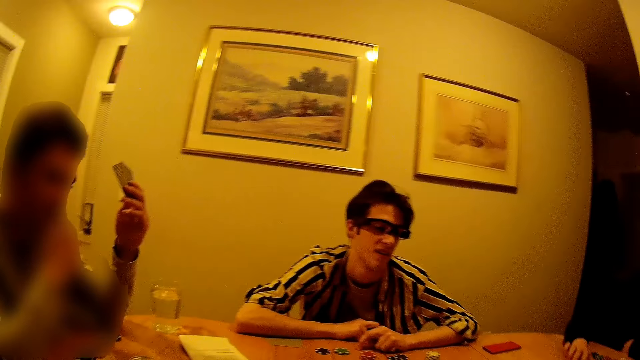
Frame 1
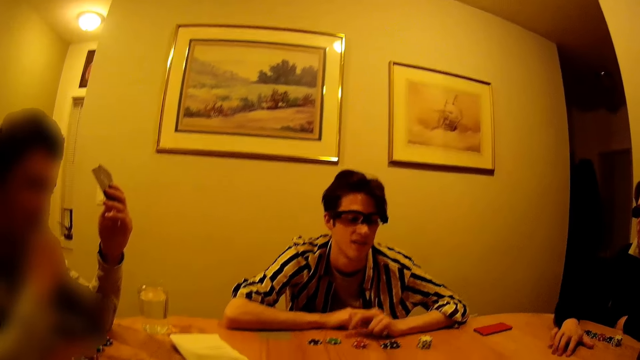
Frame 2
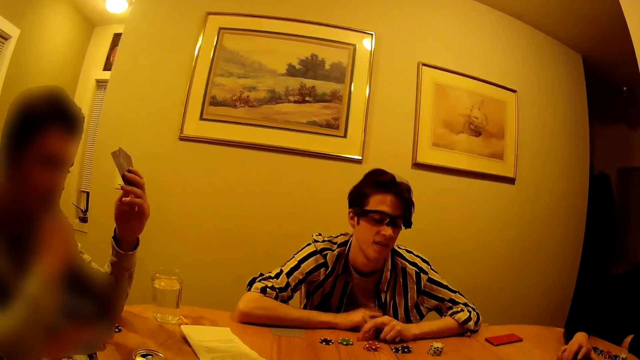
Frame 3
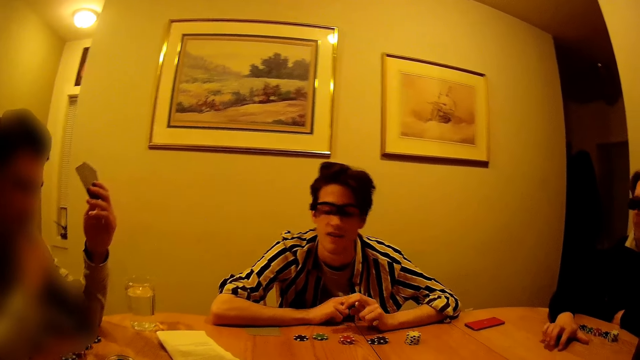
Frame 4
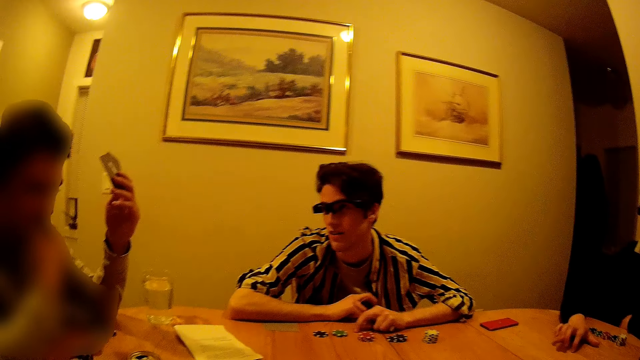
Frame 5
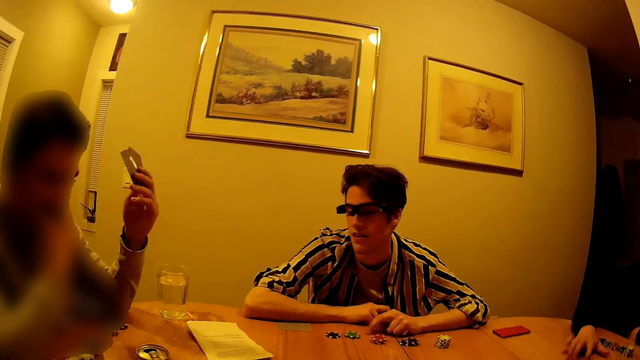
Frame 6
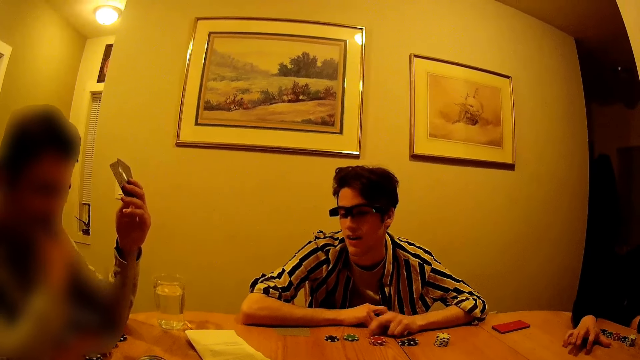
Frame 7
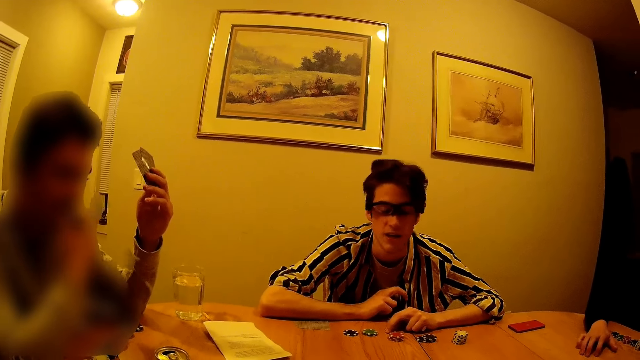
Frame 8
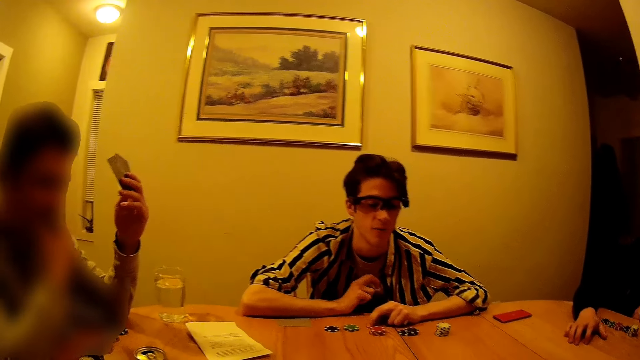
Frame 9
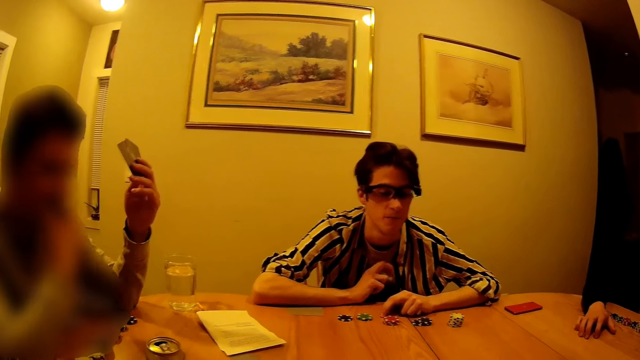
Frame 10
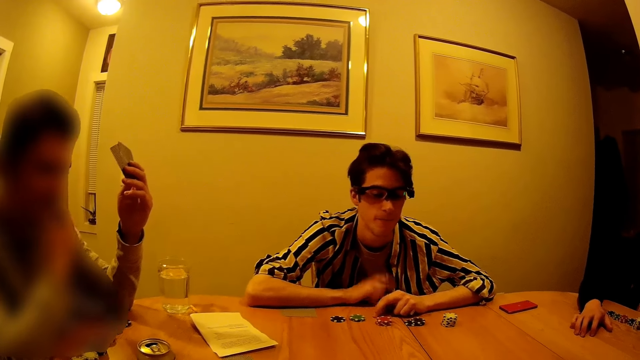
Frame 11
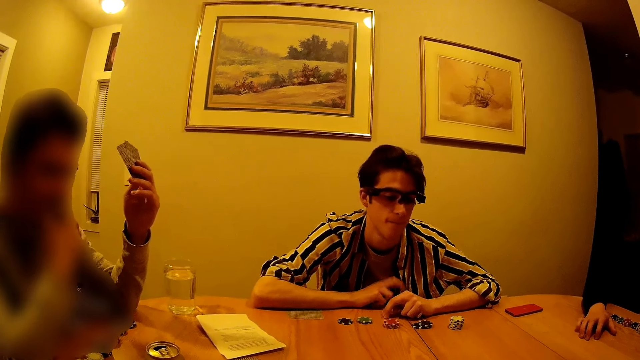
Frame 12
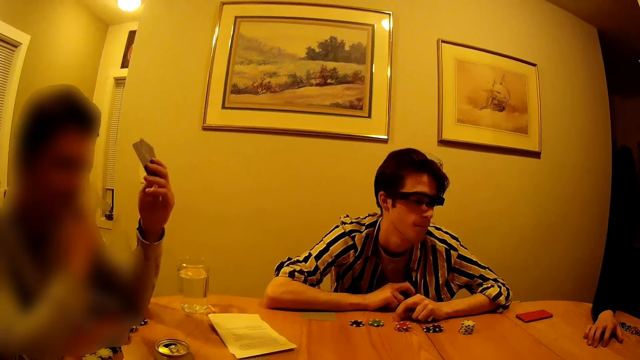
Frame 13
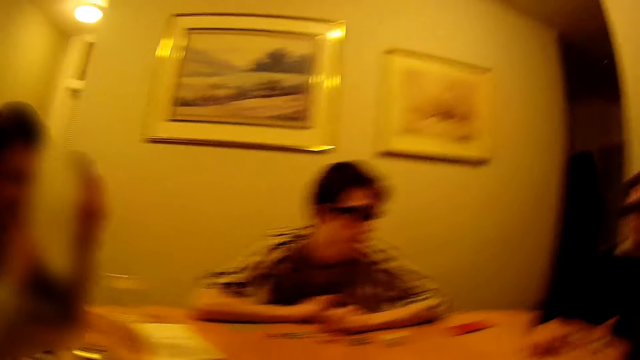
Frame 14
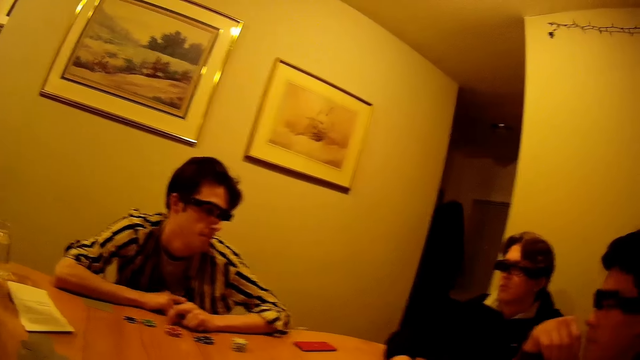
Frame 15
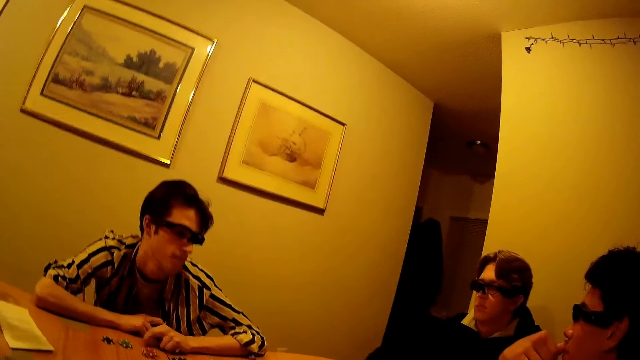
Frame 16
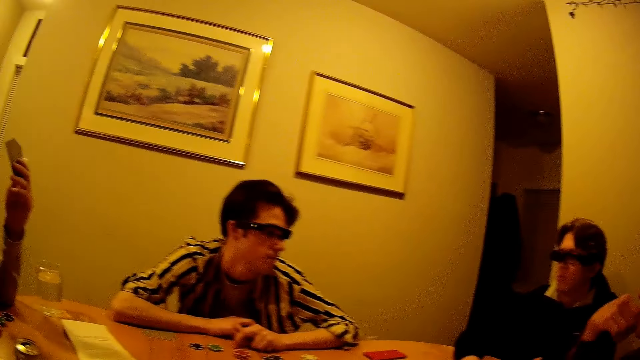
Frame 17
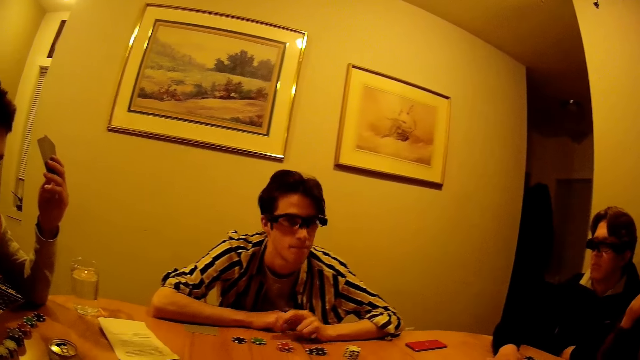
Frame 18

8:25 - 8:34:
A man interacts with another man in the apartment. A third man hits fingers on the table.

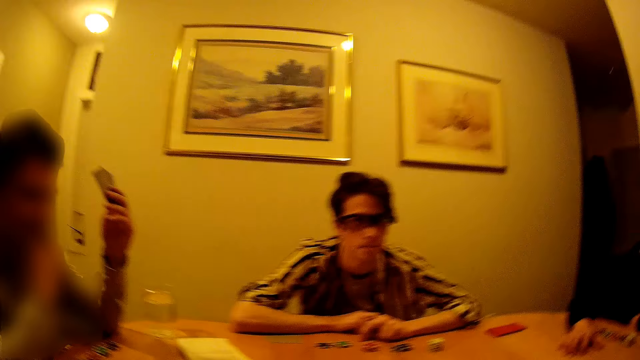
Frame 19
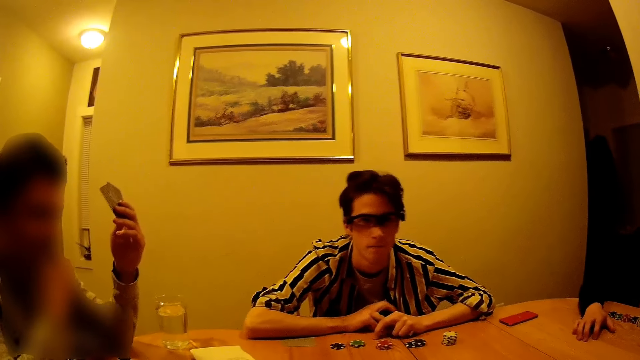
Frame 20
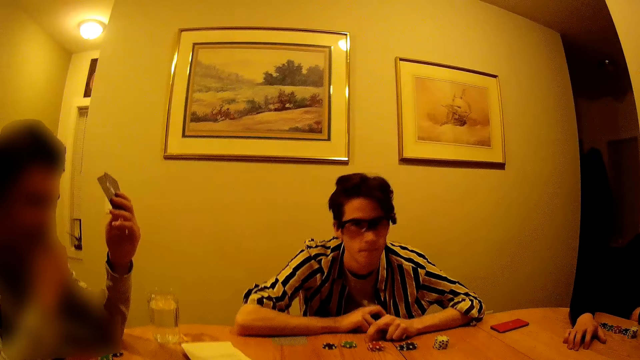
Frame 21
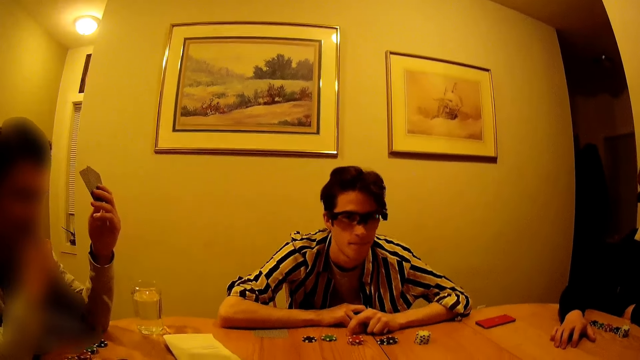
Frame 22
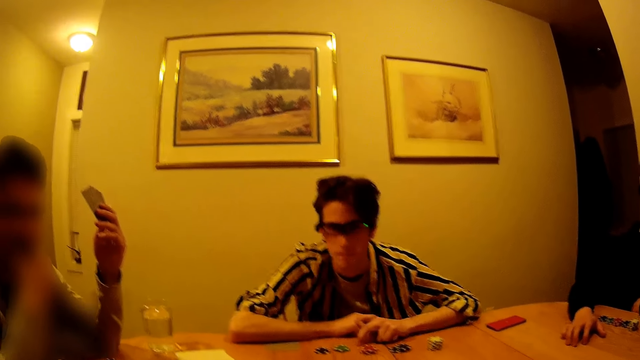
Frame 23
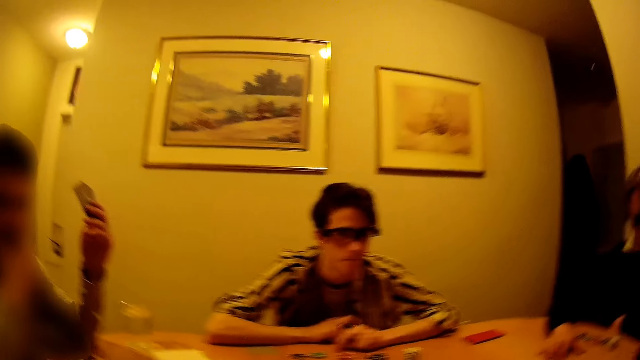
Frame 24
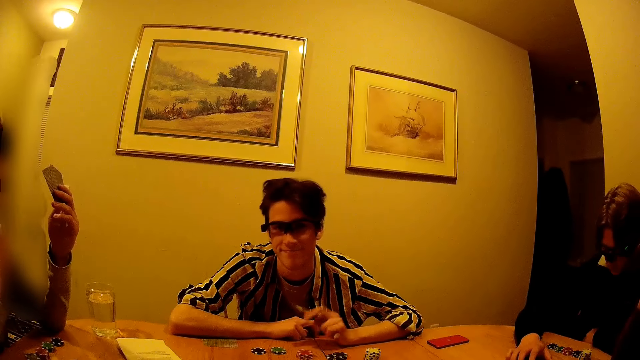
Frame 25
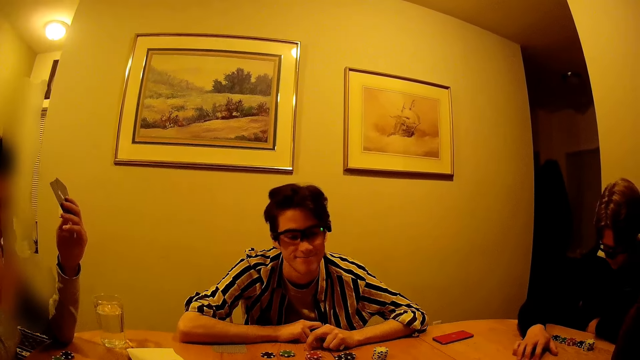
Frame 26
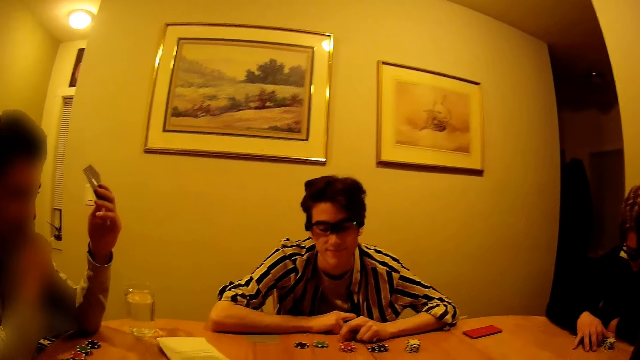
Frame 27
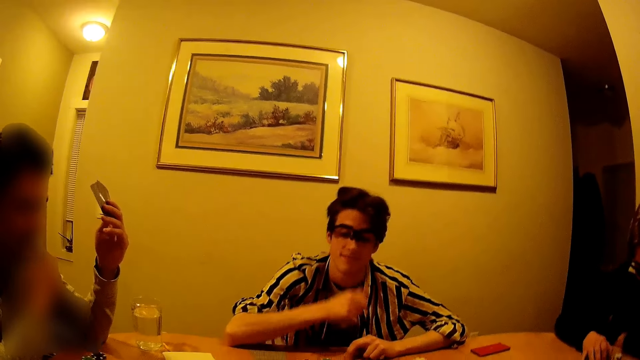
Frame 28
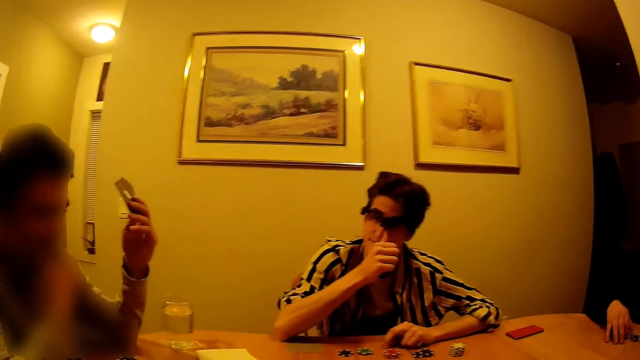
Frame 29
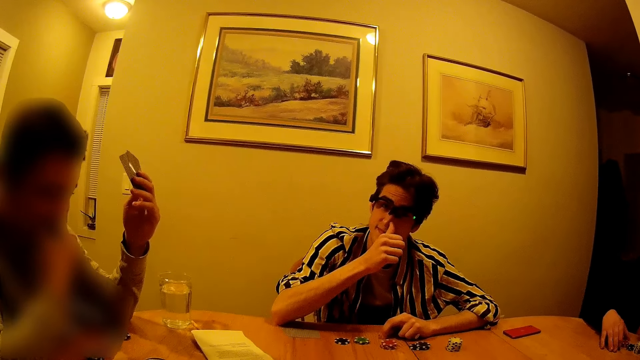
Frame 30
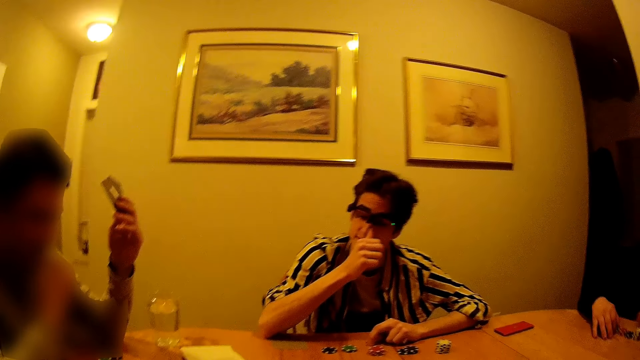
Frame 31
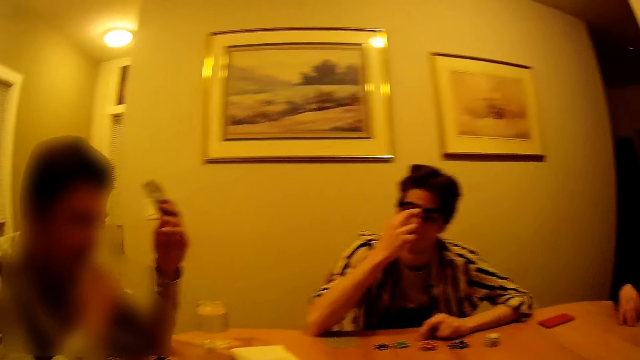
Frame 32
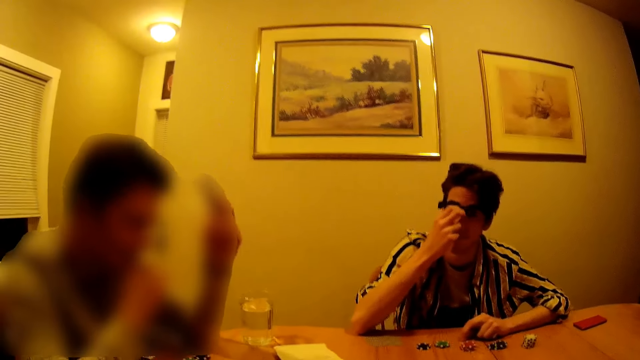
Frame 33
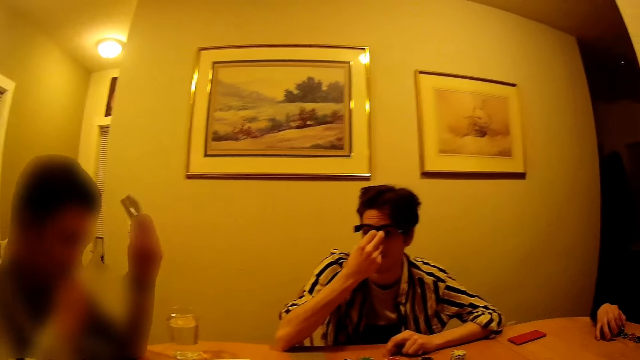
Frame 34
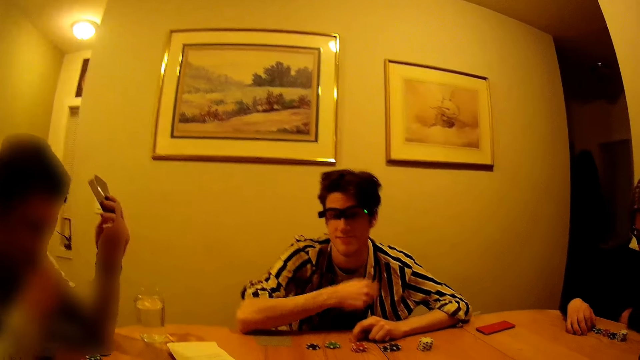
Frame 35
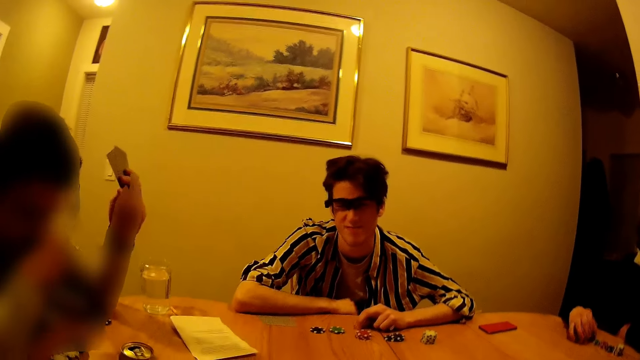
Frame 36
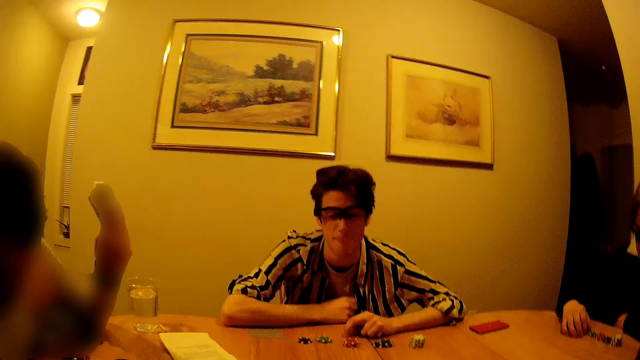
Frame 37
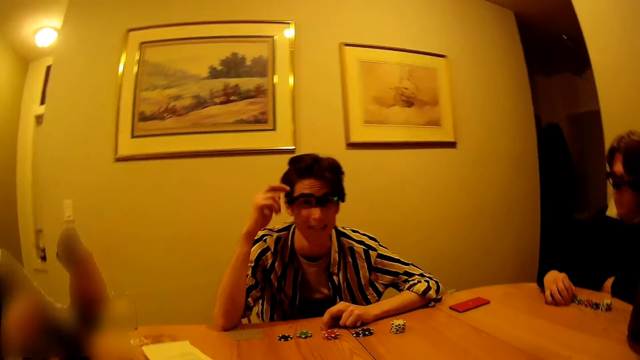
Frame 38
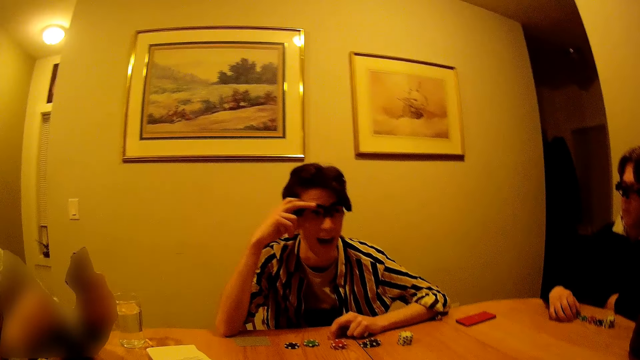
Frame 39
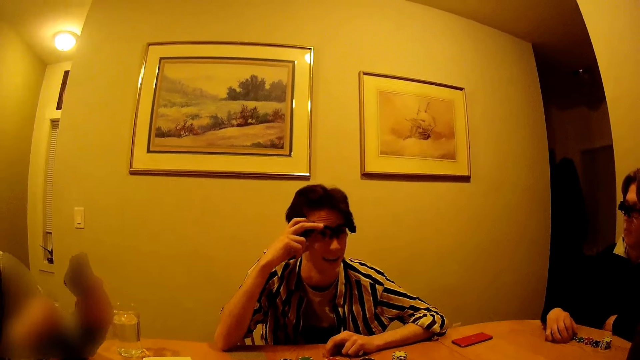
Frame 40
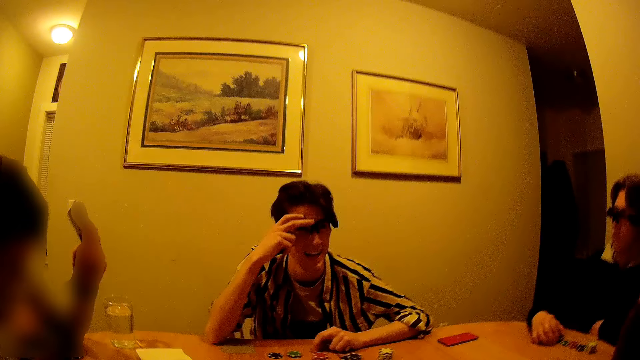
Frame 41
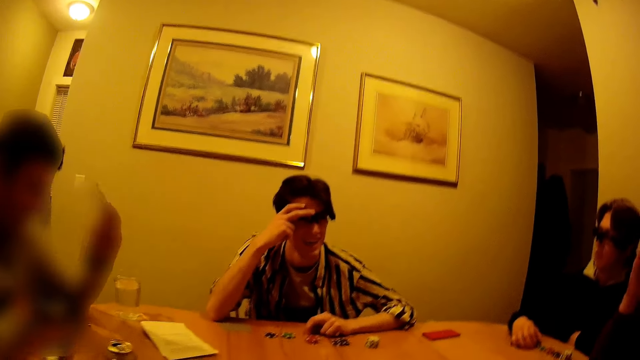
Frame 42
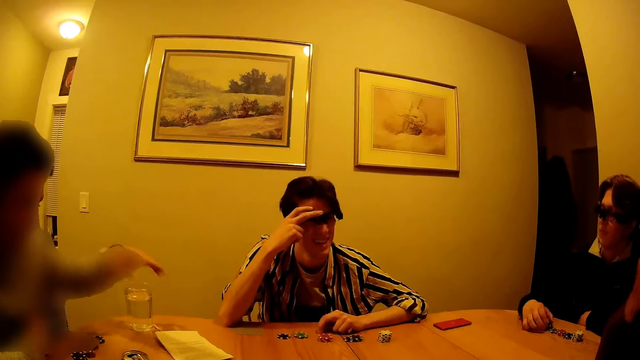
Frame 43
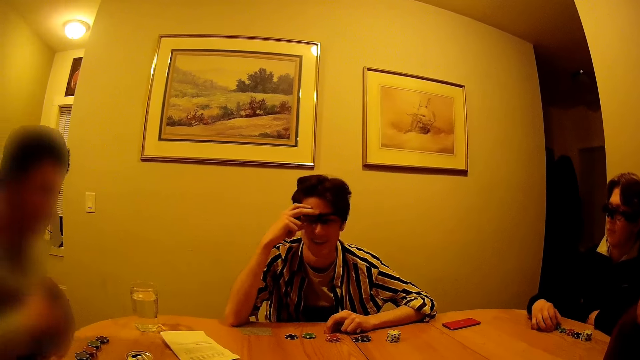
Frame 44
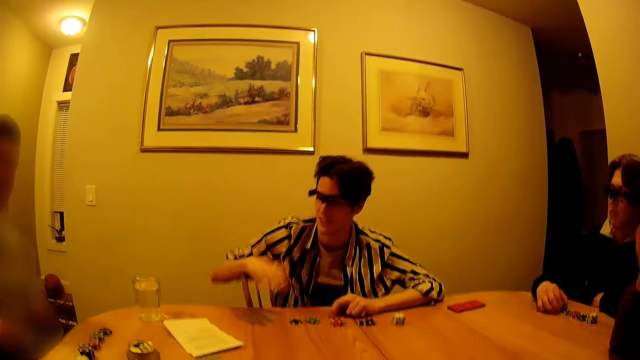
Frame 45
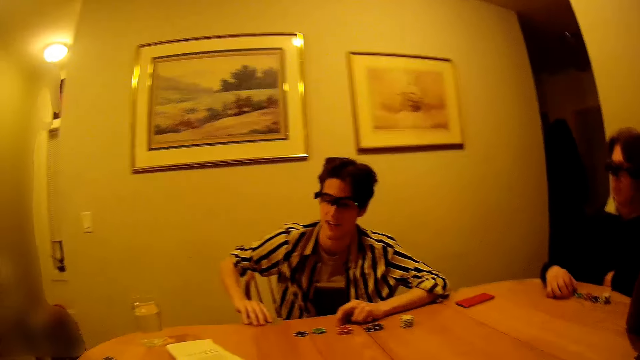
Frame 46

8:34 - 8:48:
The camera wearer interacts with a man in the apartment. Another man touches the gaming chips on the table with his right hand. A third man touches his nose with his right hand, adjusts the glasses with his right hand and drops his right hand on the table. The third man interacts with the camera wearer in the apartment. The third man adjusts the glasses with his right hand. The first man drops the card on the table with his left hand. The camera wearer interacts with the third man in the apartment.
